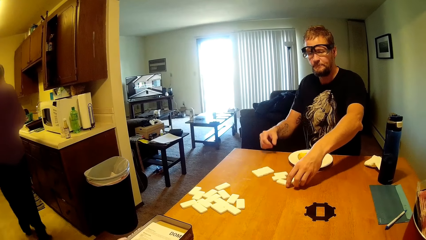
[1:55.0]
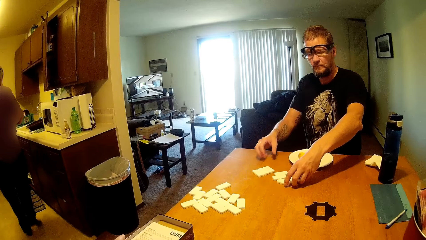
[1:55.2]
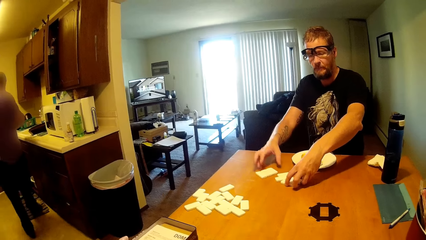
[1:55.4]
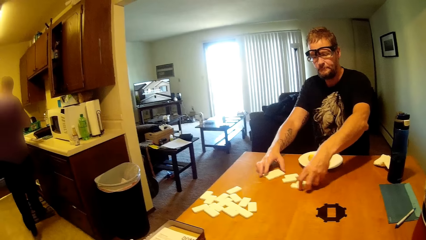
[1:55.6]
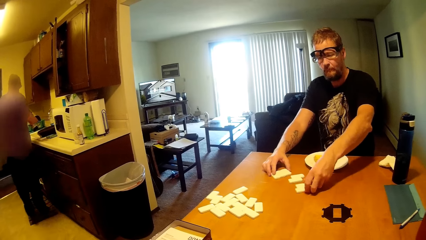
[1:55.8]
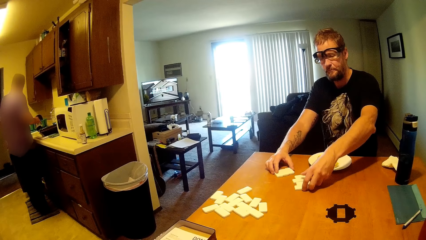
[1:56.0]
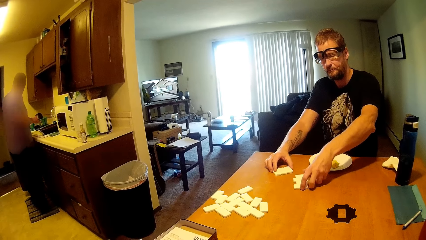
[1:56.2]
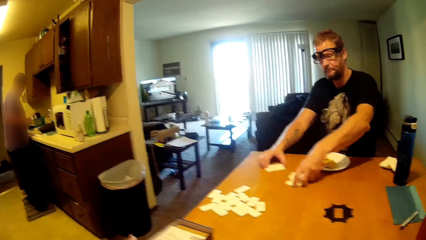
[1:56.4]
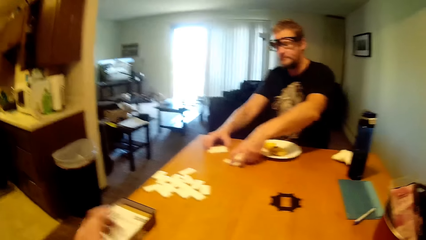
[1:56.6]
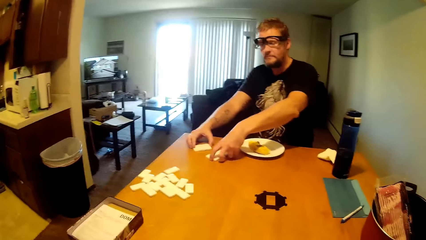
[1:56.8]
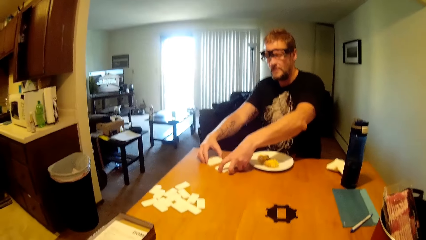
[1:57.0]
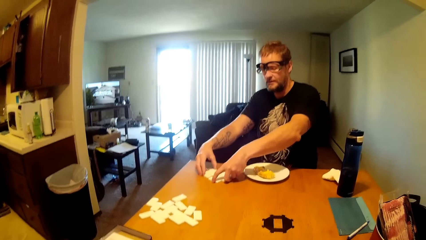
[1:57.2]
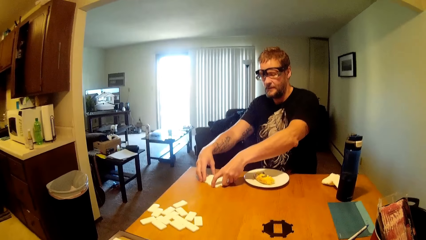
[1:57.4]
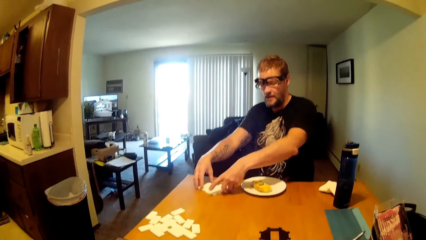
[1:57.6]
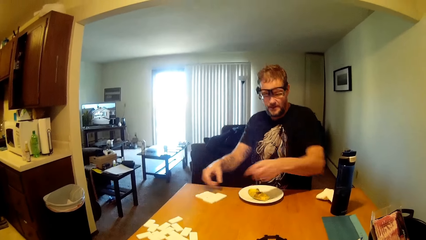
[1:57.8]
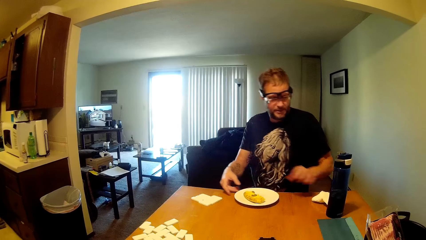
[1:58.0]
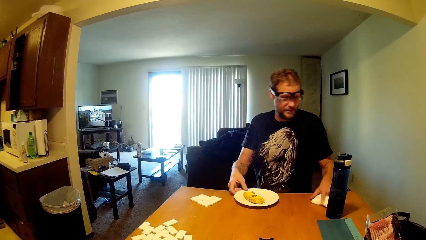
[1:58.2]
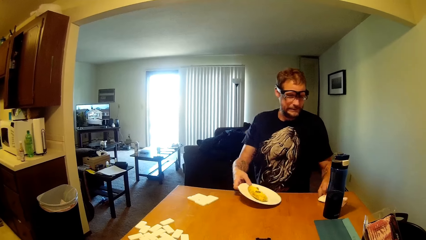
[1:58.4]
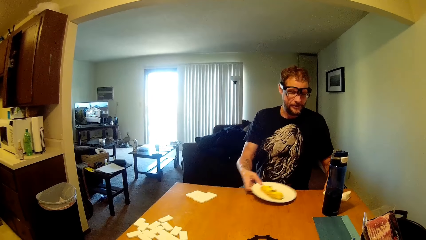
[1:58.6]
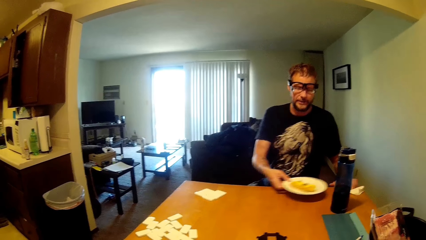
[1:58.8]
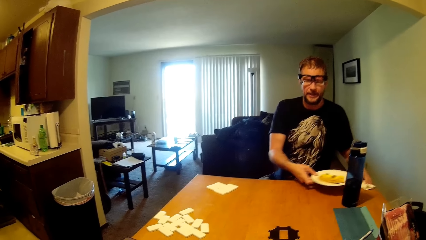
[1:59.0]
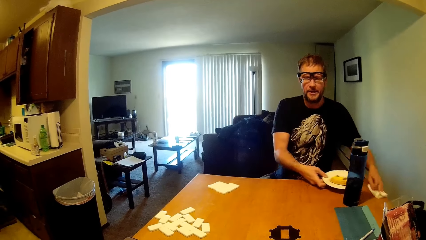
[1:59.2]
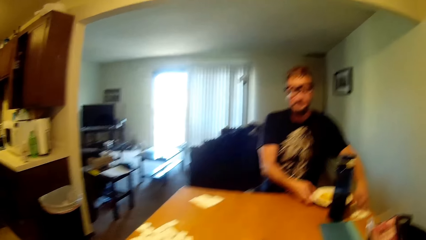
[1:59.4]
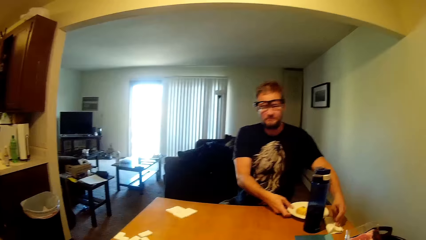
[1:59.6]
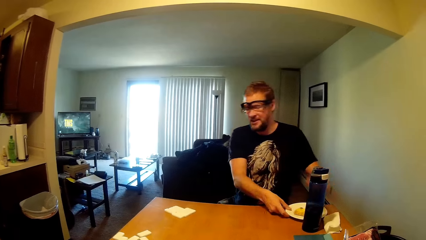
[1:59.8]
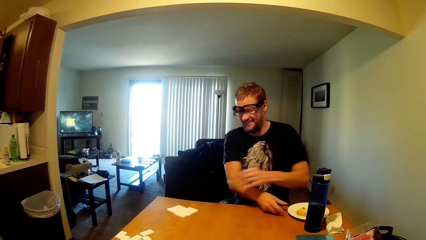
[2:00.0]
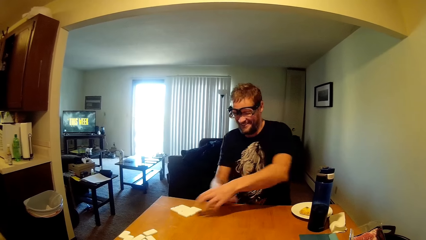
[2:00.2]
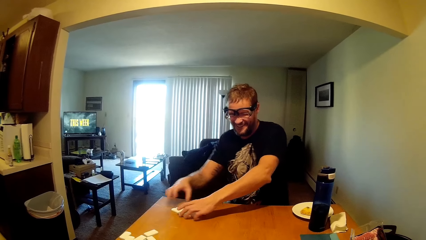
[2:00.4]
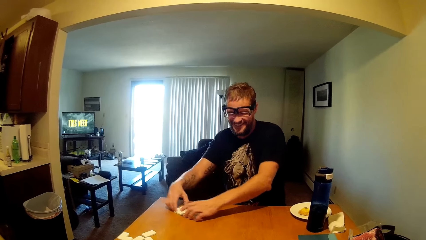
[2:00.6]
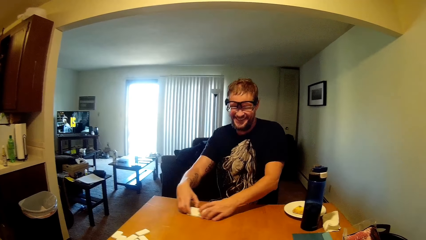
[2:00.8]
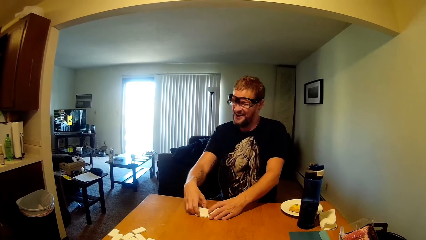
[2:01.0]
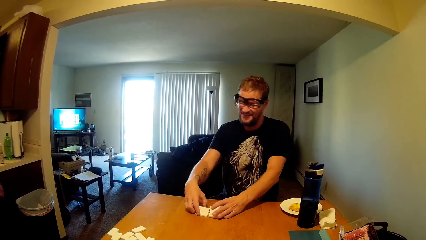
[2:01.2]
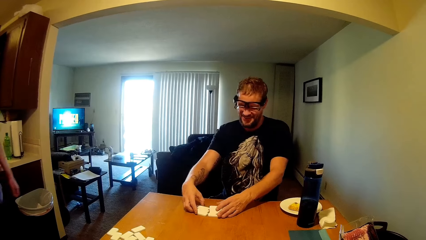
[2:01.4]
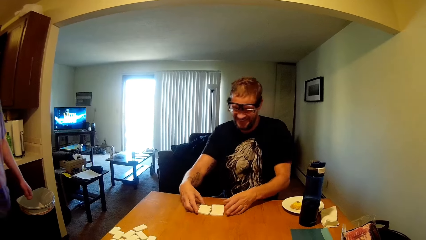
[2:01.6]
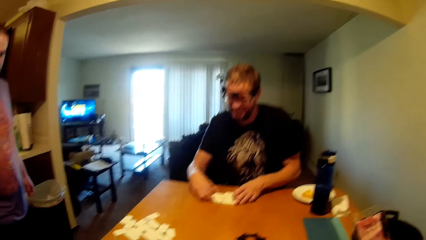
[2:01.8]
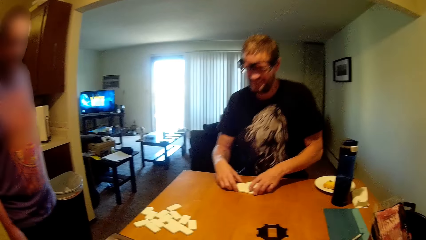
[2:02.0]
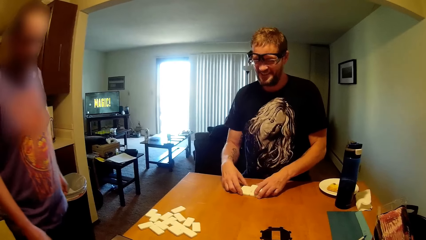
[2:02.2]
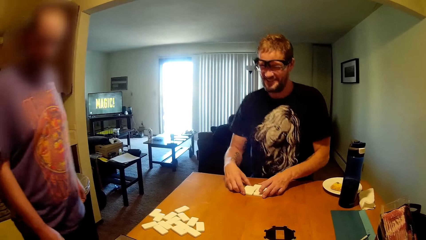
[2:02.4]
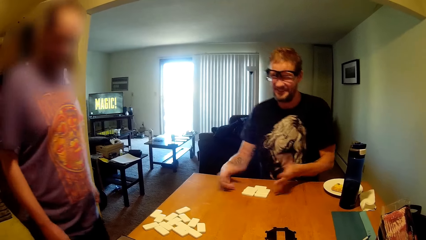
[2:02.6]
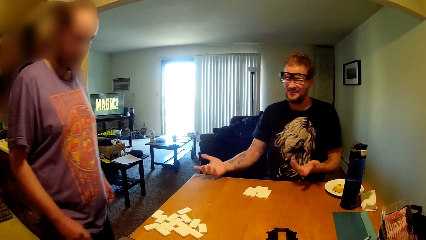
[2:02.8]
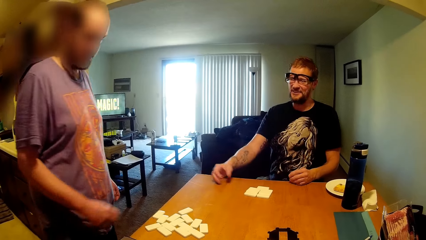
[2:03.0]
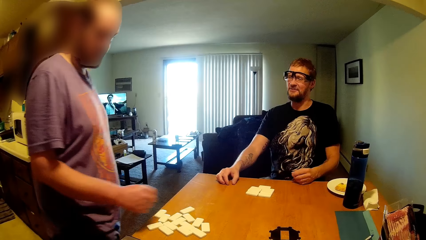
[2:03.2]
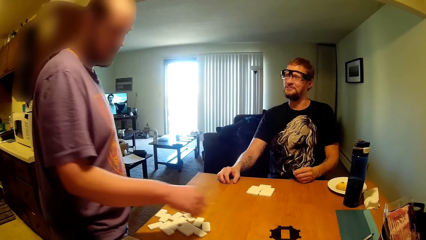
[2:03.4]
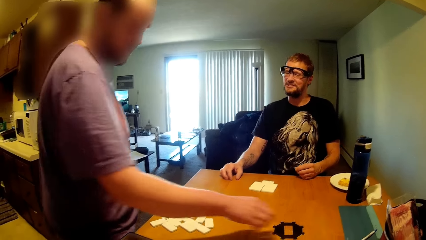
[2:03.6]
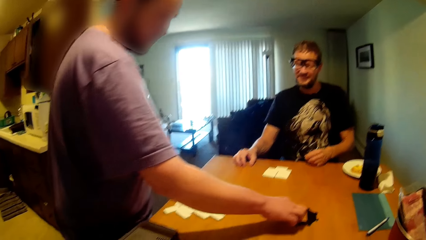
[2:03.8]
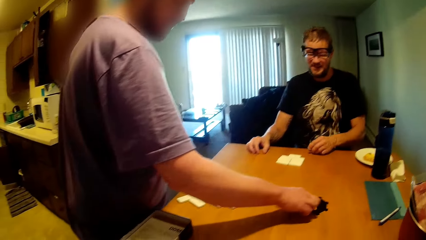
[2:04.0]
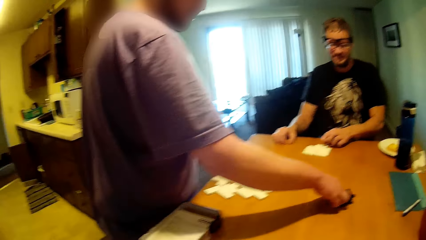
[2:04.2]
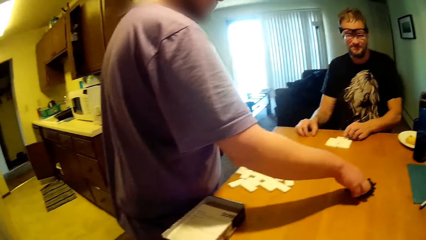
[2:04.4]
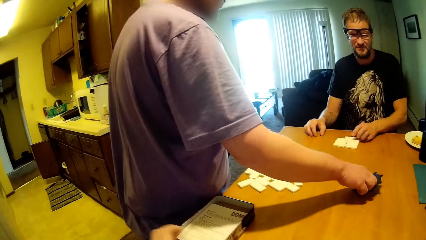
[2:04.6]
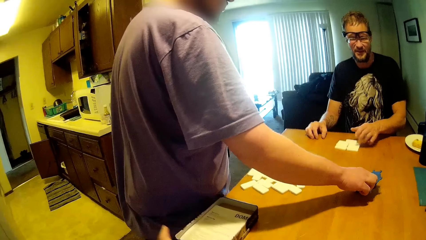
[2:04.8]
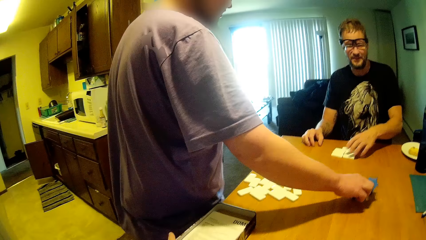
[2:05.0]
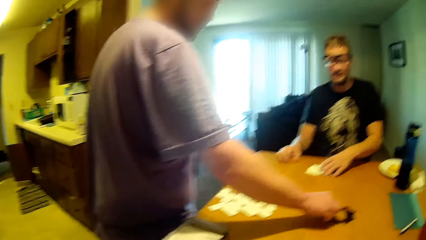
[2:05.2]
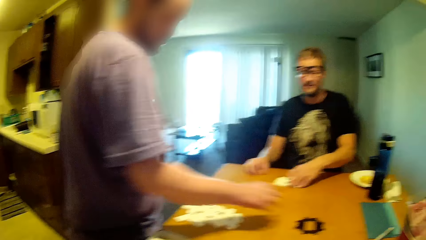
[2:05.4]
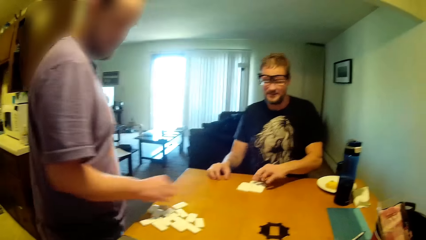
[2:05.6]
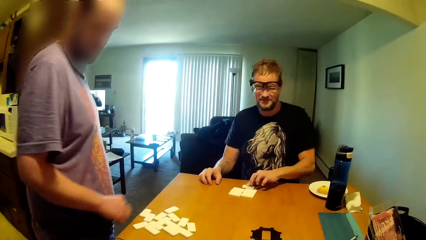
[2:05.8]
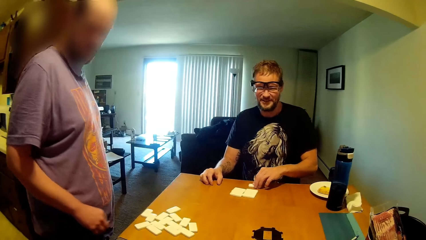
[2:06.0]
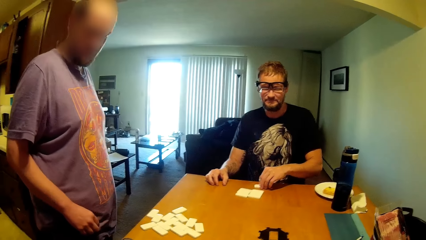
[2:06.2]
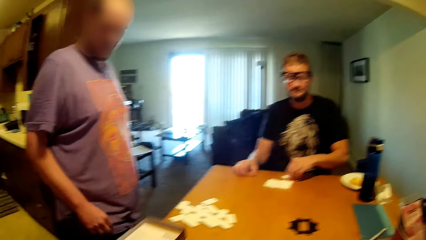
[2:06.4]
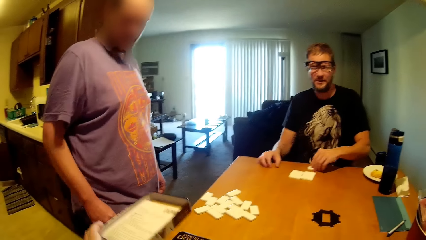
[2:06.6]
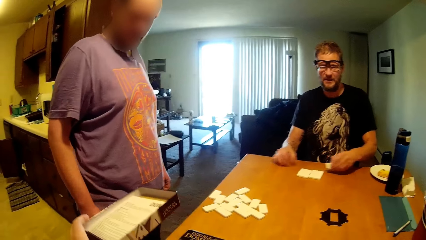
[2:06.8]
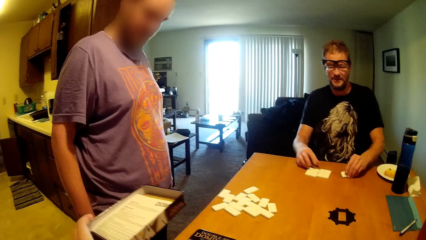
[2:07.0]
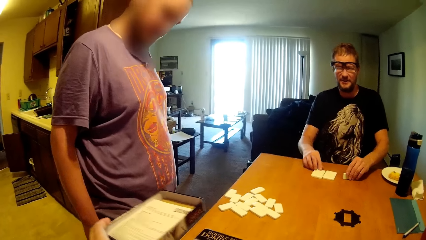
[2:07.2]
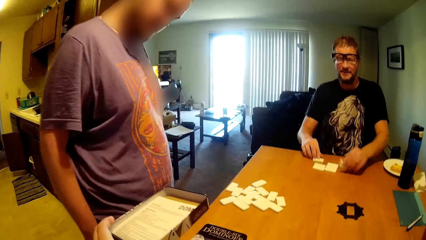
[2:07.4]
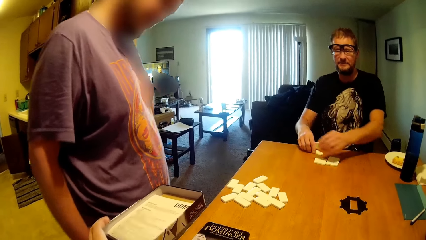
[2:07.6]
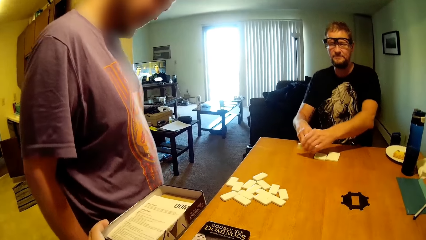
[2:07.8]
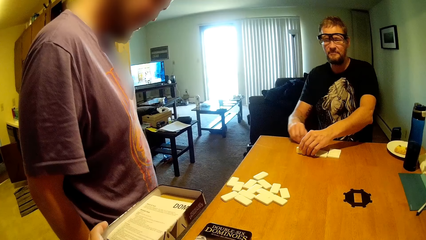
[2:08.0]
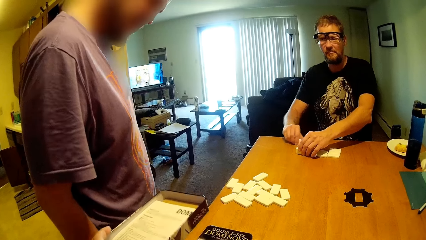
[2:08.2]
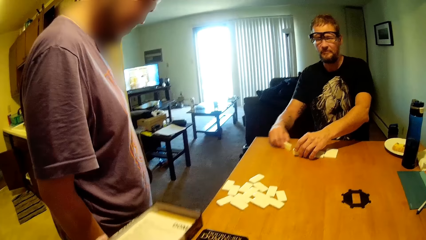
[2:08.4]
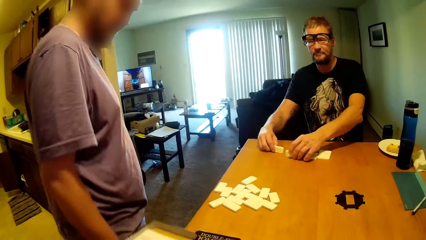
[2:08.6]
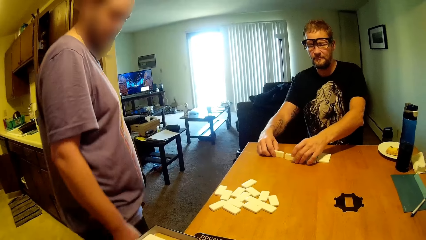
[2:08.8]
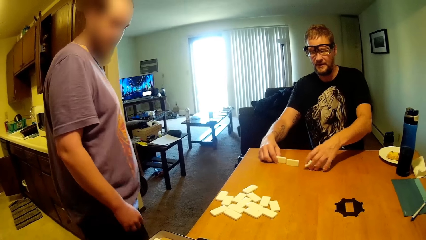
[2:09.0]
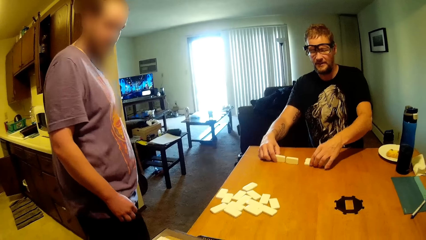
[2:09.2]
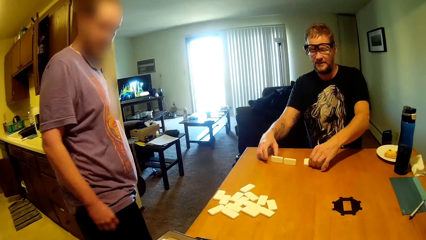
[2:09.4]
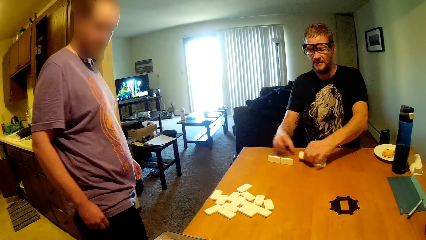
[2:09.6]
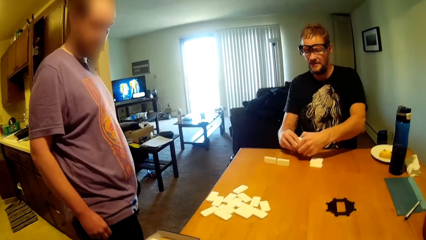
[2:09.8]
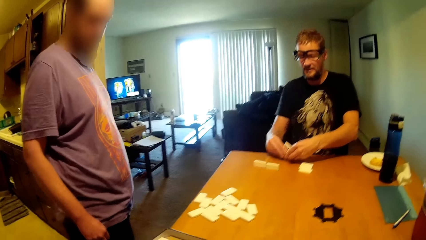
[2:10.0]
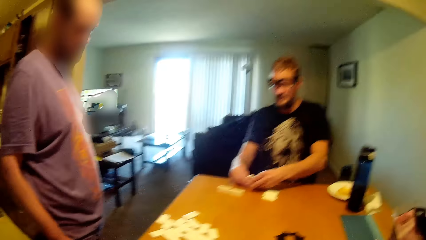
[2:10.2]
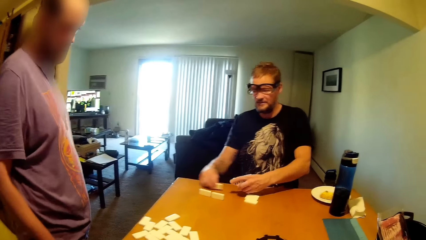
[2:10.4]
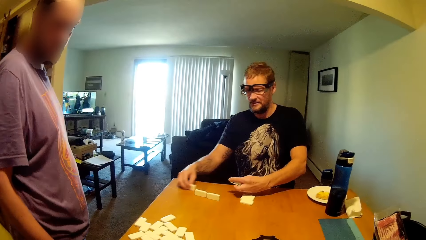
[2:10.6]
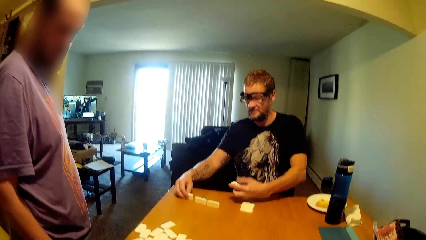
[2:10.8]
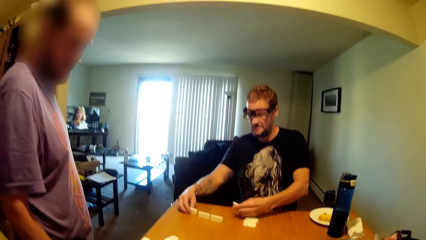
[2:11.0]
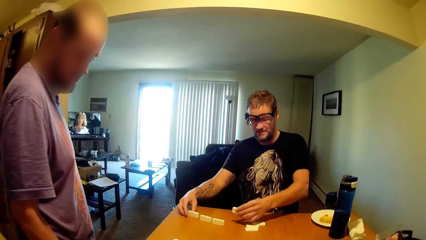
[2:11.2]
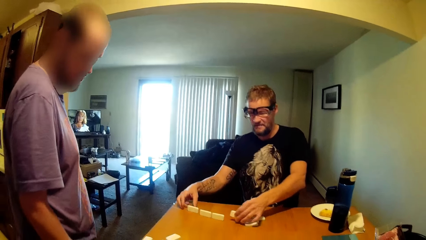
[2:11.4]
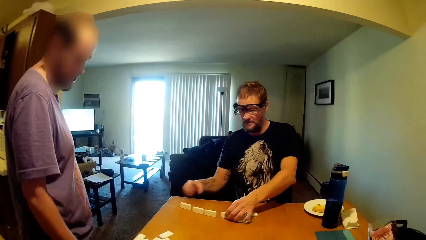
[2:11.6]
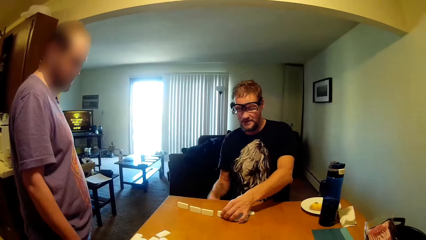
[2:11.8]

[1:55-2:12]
A person drags dominoes blocks on the table. The person picks up a napkin. The person moves a plate on the table aside. The person drags the dominoes blocks on the table and grabs the scrabble tiles. A man touches something on the table. The person moves a dominoes block and turns the dominoes blocks.
